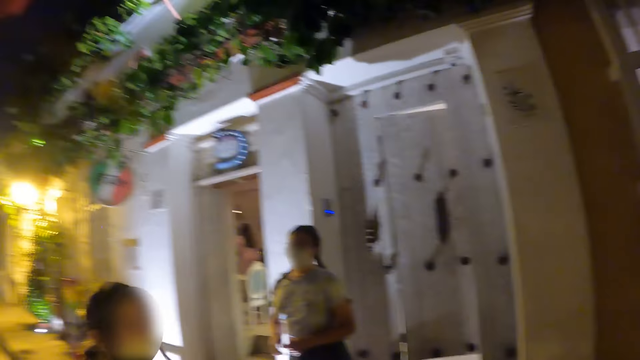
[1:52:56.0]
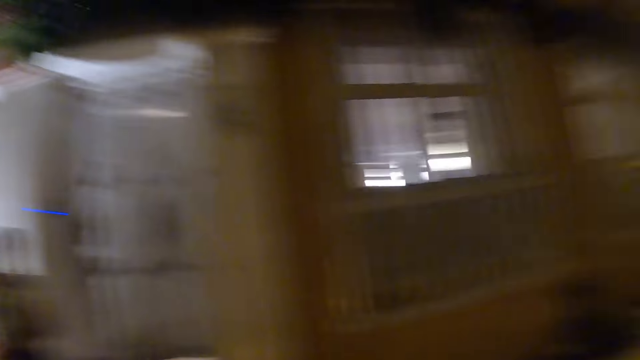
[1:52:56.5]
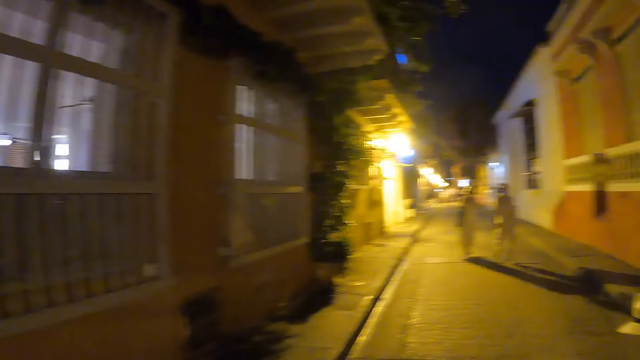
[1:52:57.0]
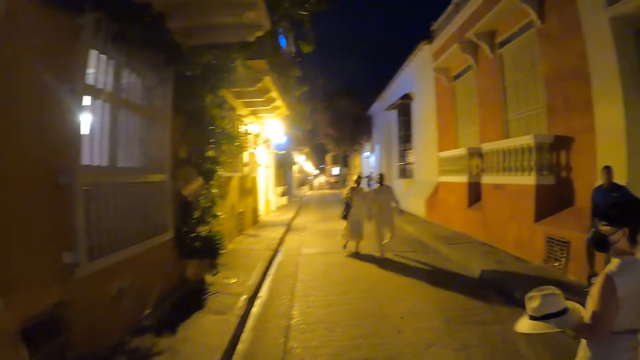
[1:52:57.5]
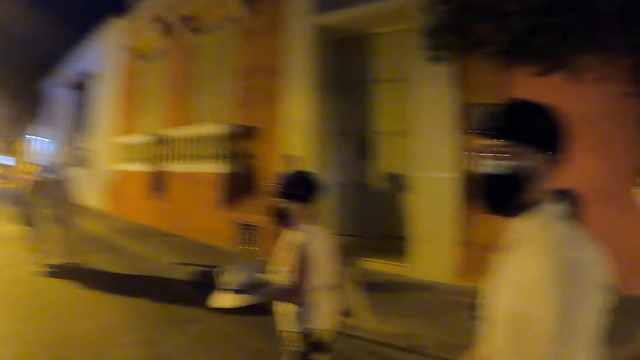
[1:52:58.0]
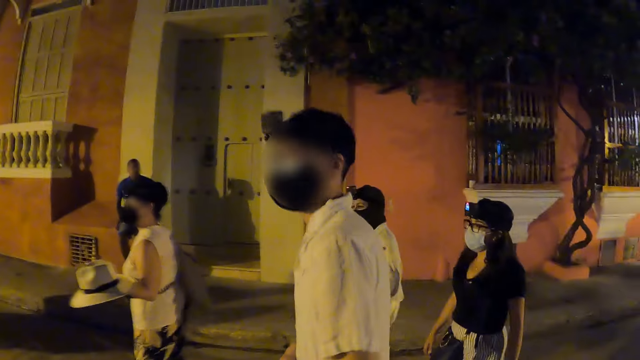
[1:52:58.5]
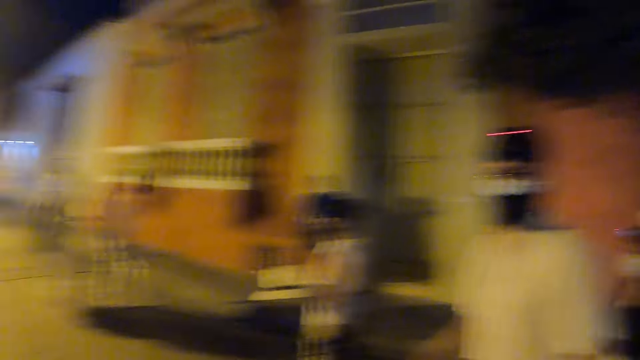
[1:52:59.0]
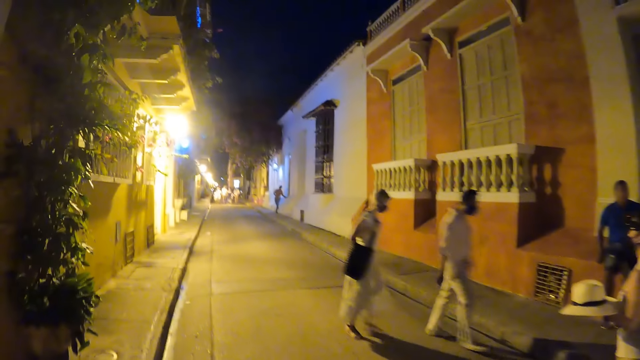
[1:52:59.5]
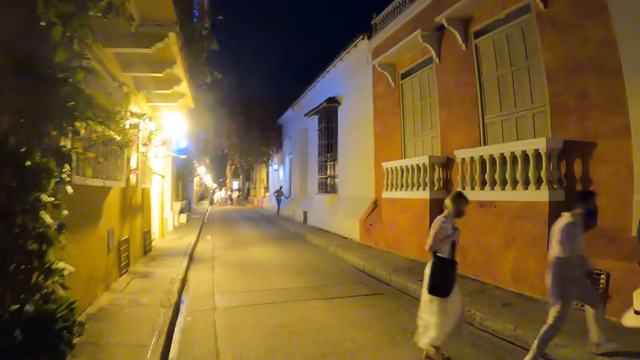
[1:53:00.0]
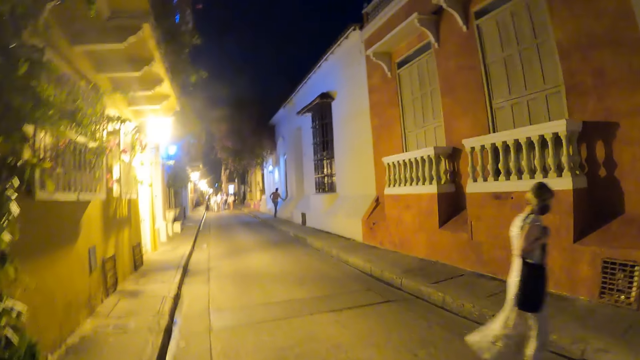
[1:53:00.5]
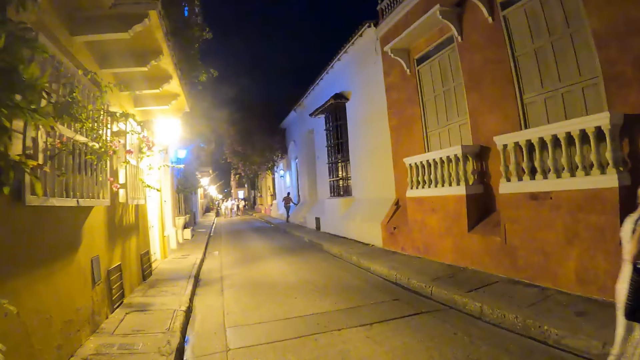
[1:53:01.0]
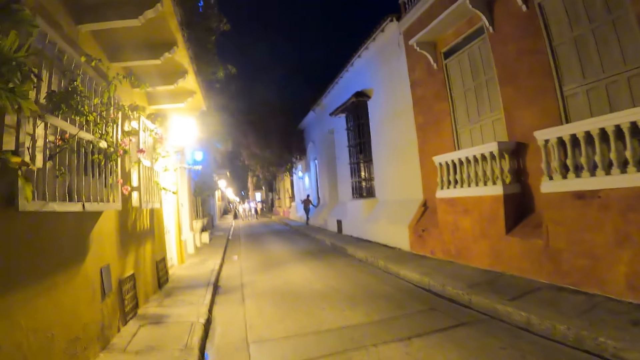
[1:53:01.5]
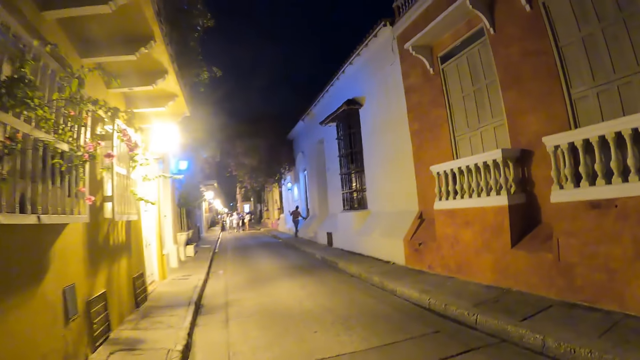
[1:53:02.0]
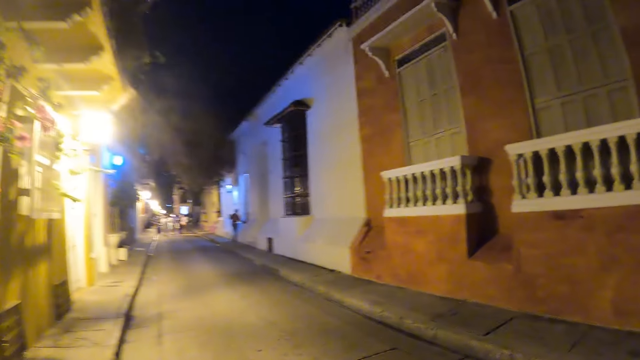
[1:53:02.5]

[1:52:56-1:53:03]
The camera wearer interacts with the woman and the man.

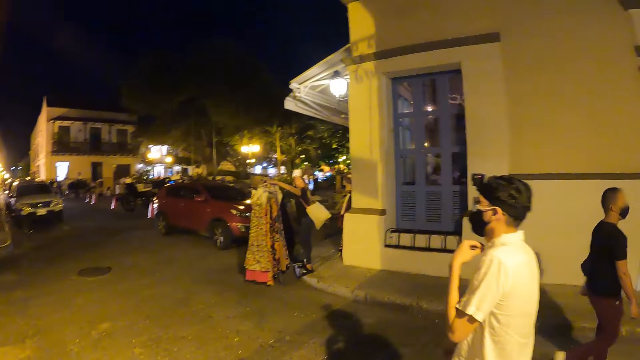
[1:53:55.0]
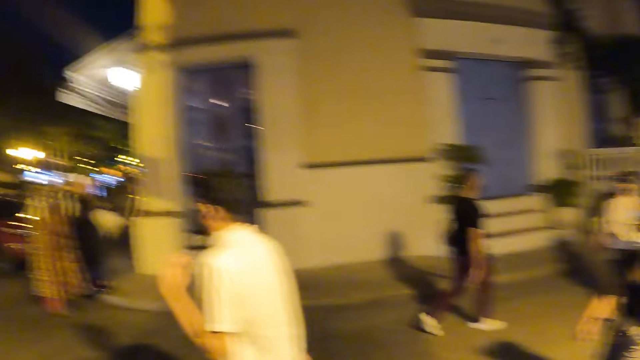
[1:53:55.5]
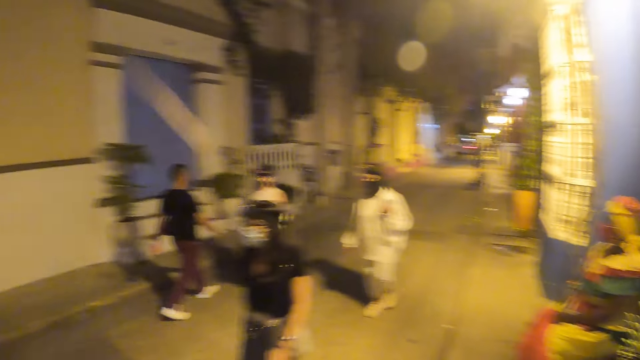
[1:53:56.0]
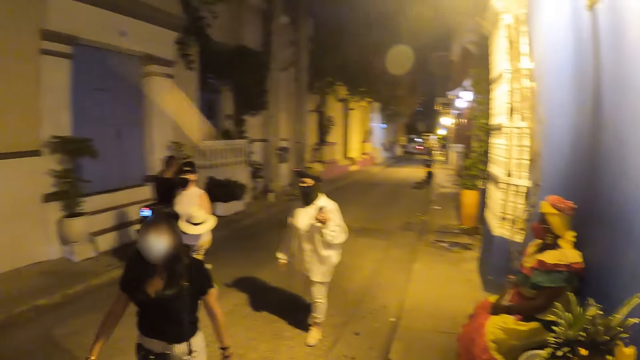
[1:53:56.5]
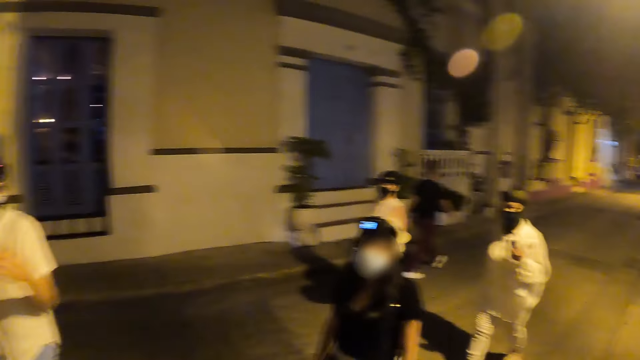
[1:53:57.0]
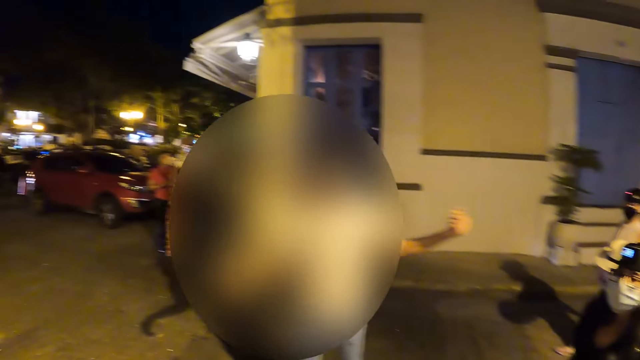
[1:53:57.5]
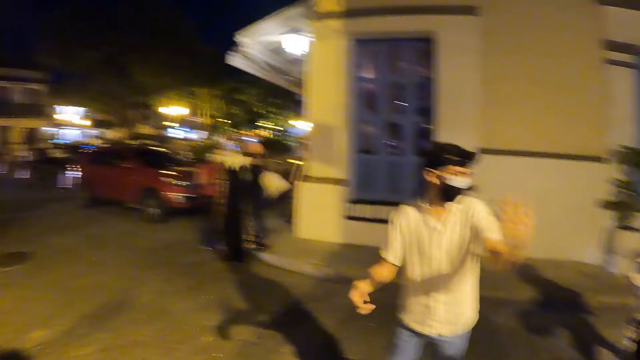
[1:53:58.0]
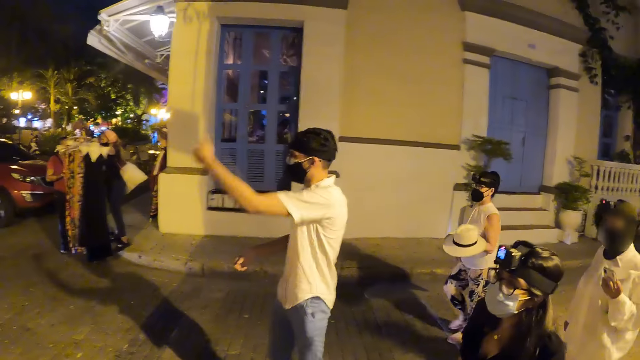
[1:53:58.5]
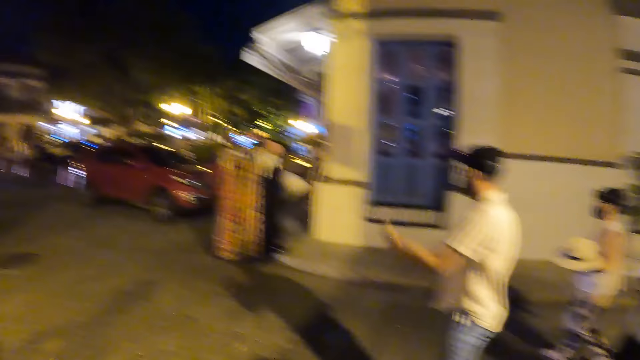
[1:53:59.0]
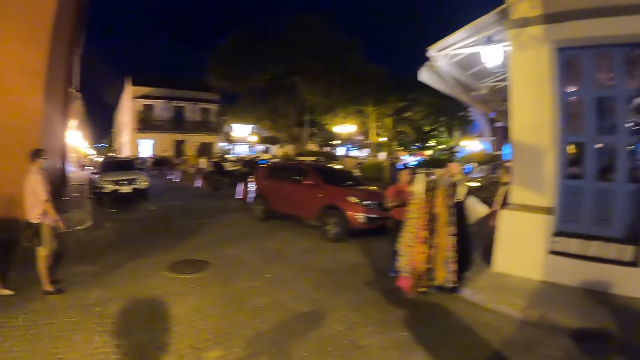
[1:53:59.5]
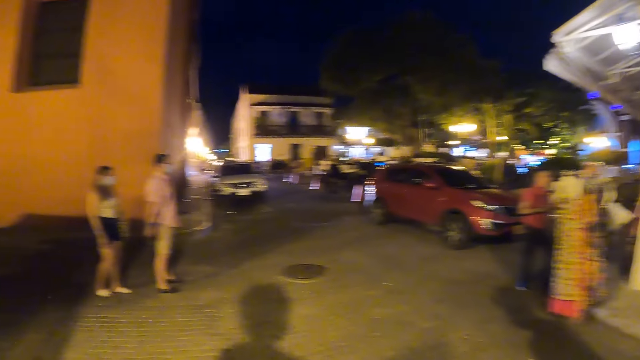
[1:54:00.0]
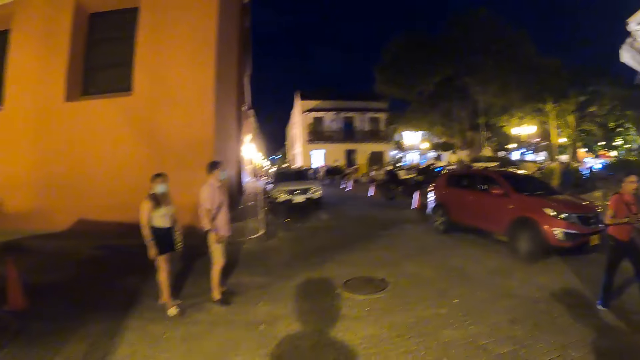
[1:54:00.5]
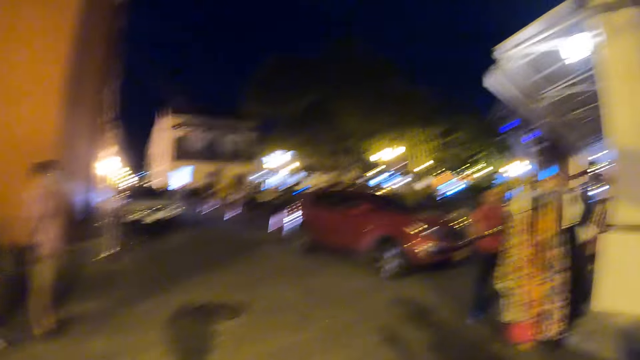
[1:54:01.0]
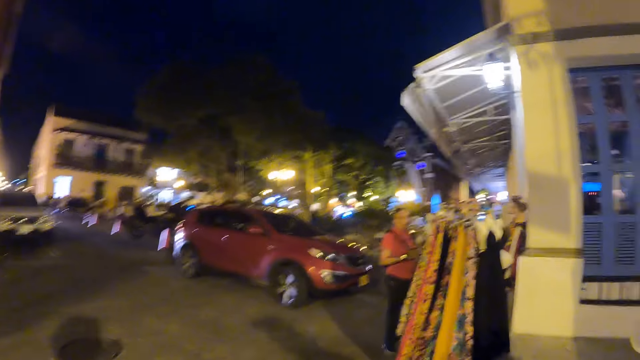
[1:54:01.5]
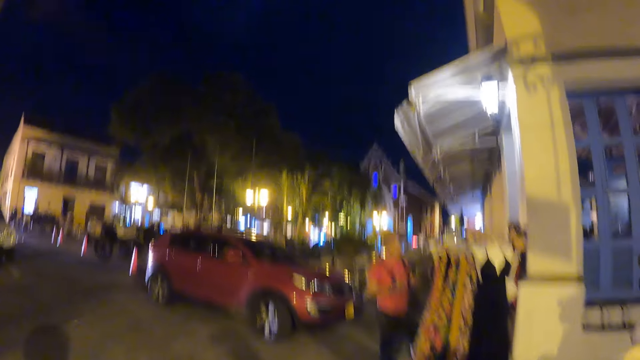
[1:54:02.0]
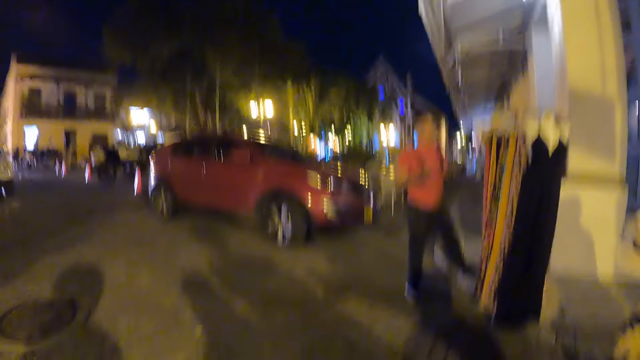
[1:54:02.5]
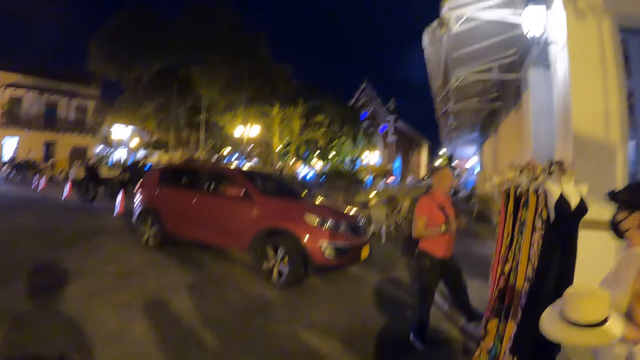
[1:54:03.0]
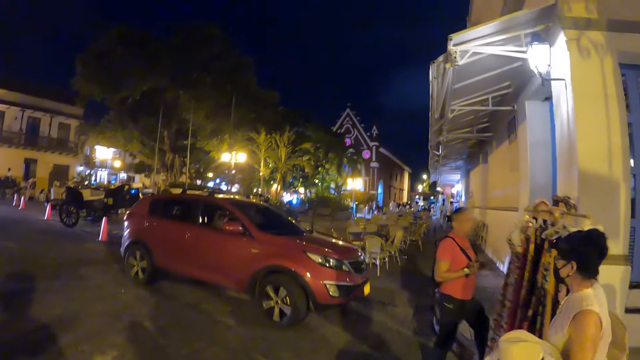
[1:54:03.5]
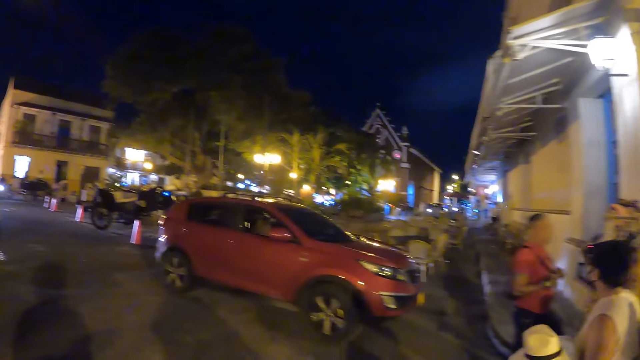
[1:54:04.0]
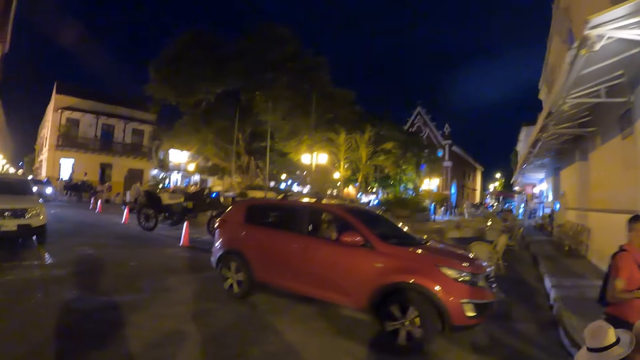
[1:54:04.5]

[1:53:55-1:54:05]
The camera wearer looks at the back. They interact with the woman, another woman and a third woman. The man interacts with the camera wearer, the first woman, the second woman and the third woman. The camera wearer walks on the road.

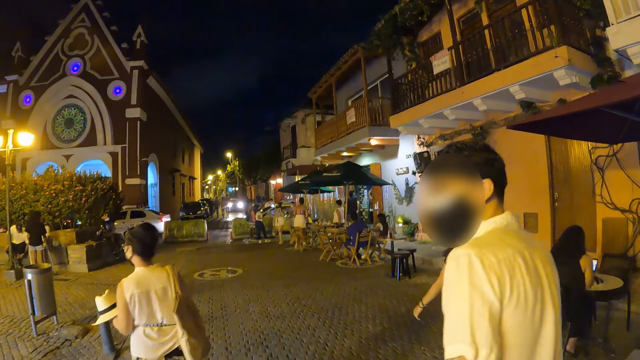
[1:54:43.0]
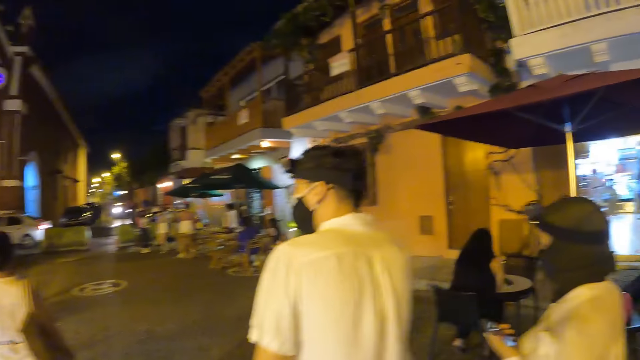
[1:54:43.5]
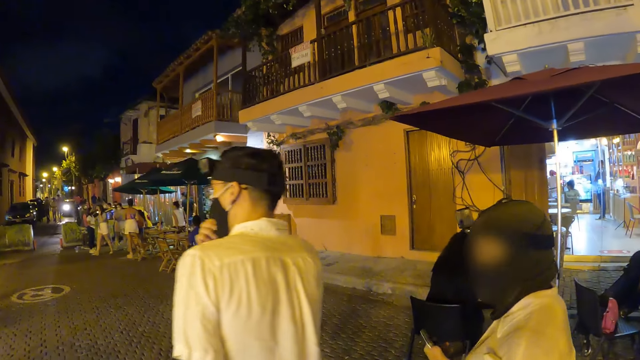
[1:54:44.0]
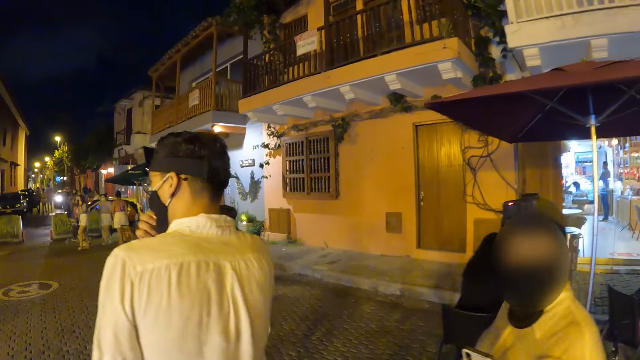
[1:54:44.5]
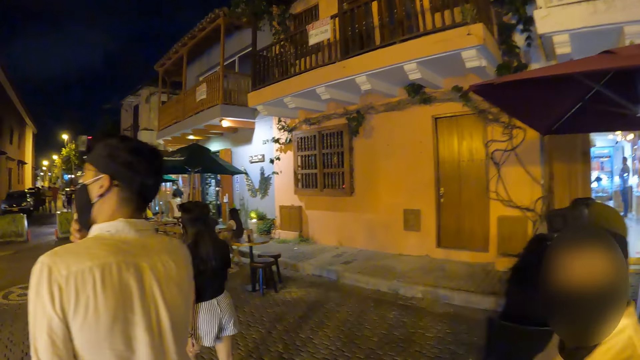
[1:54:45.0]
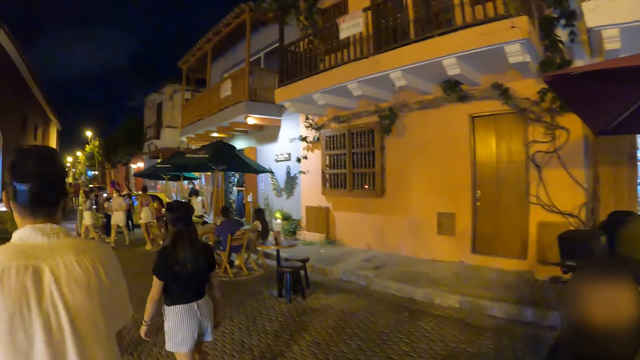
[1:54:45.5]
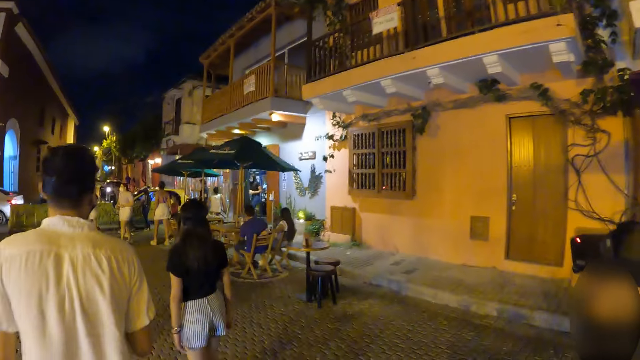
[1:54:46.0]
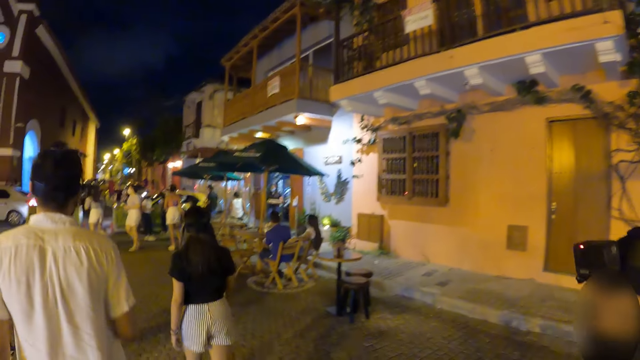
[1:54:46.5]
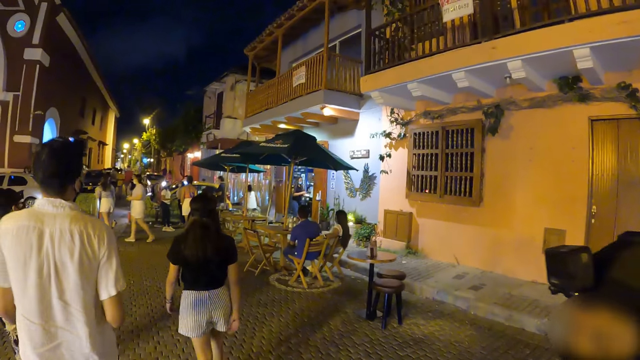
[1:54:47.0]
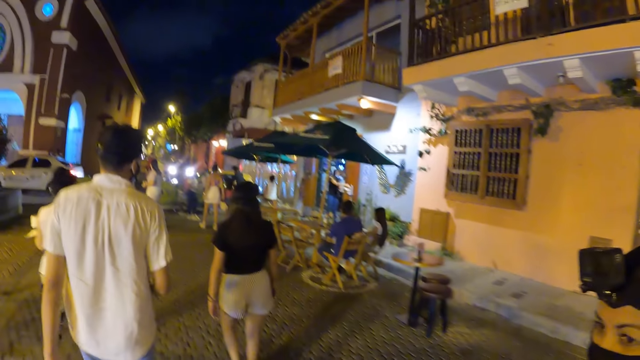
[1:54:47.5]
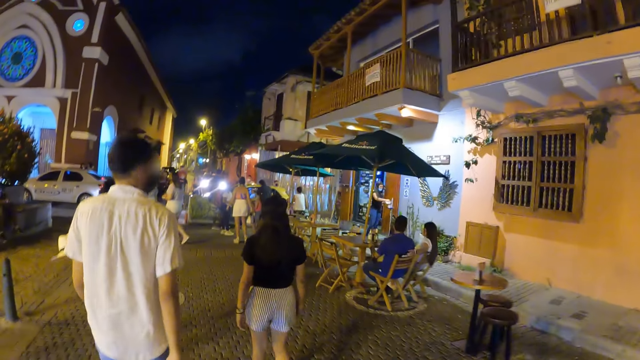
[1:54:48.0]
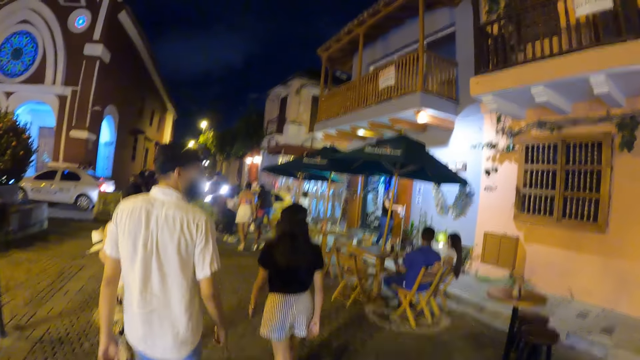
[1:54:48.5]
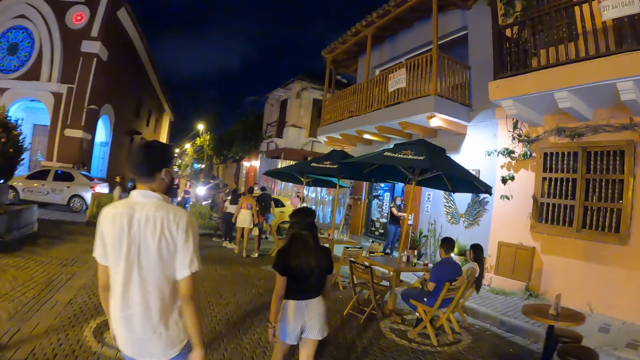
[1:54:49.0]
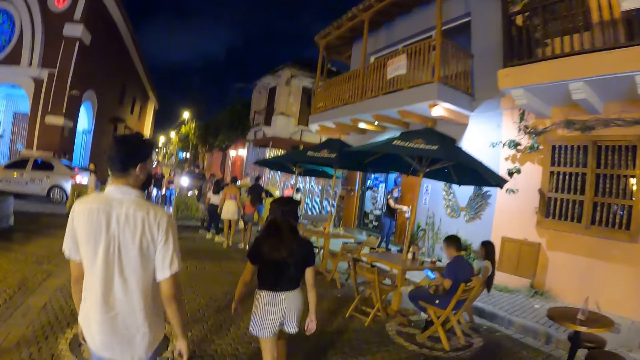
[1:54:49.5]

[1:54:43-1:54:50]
The woman interacts with the camera wearer.
